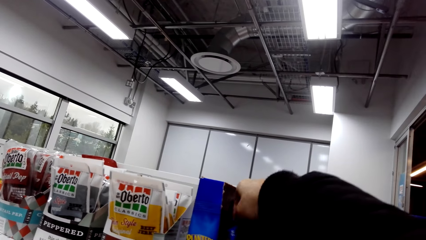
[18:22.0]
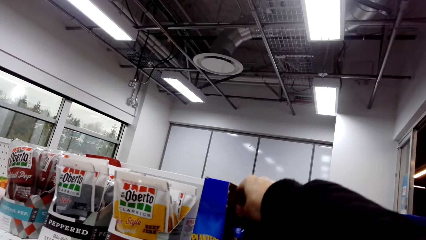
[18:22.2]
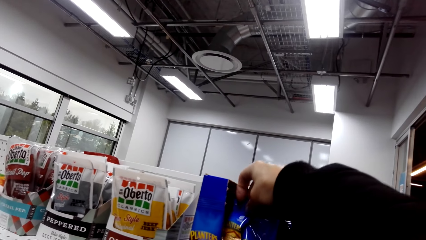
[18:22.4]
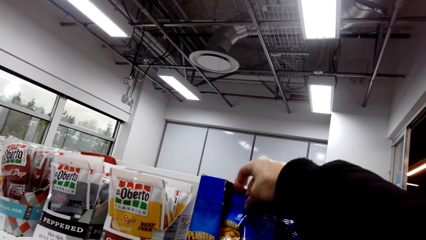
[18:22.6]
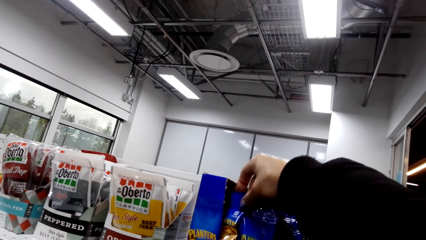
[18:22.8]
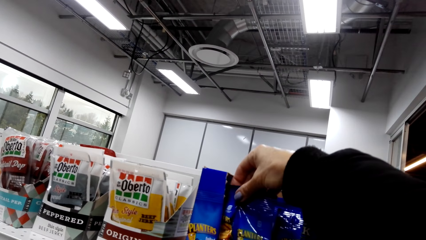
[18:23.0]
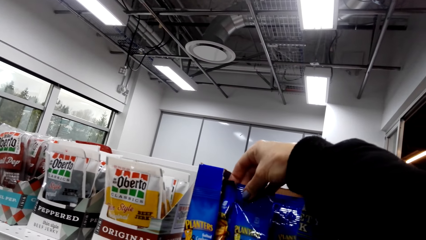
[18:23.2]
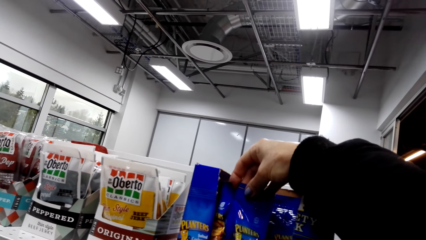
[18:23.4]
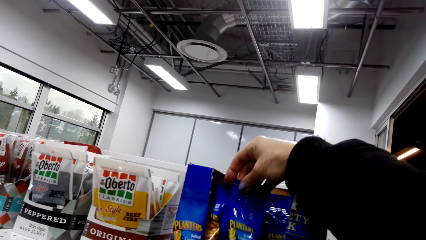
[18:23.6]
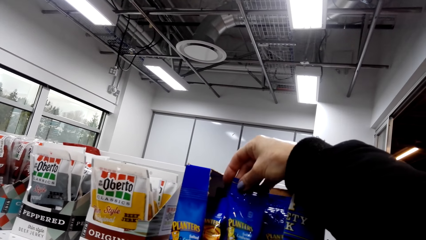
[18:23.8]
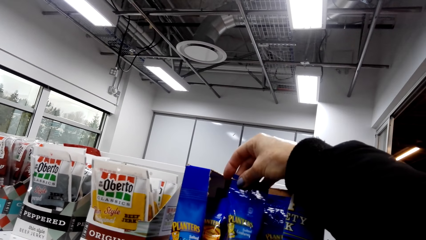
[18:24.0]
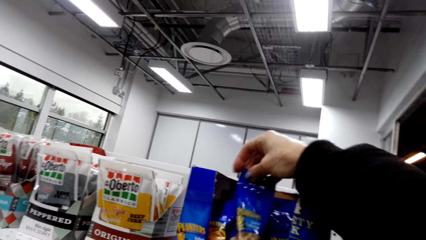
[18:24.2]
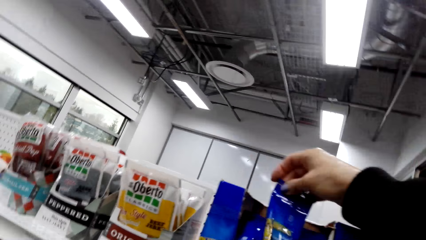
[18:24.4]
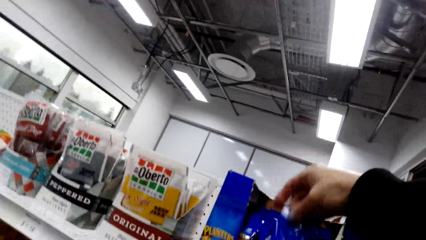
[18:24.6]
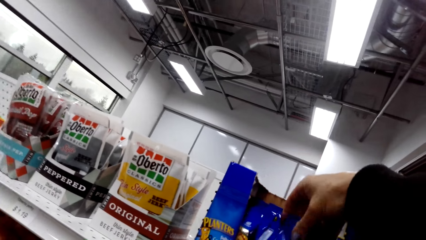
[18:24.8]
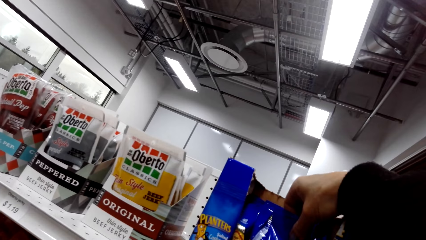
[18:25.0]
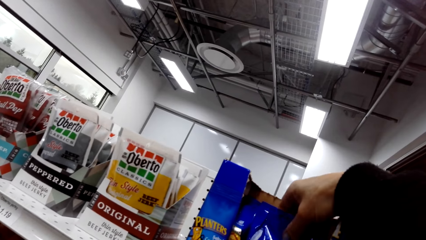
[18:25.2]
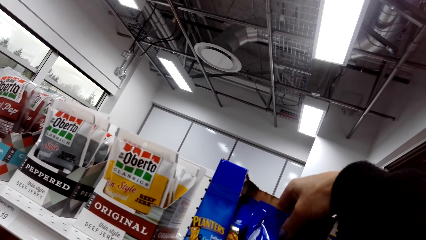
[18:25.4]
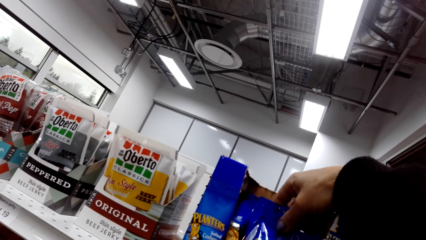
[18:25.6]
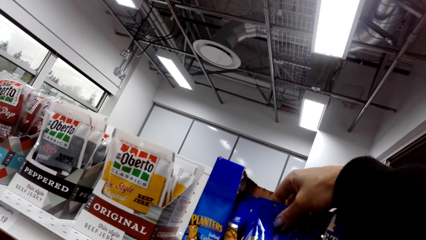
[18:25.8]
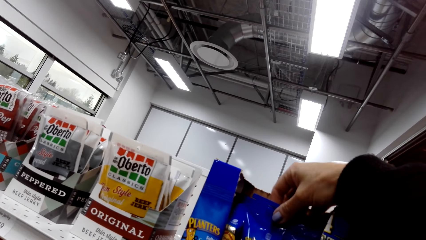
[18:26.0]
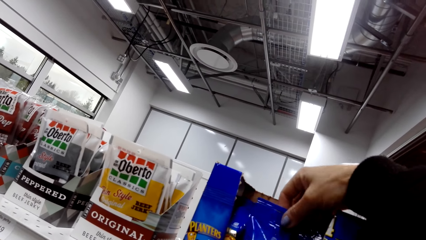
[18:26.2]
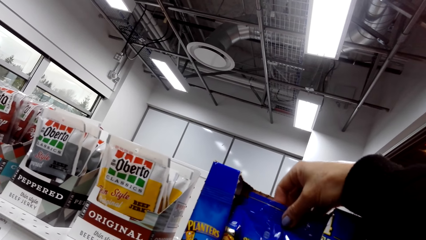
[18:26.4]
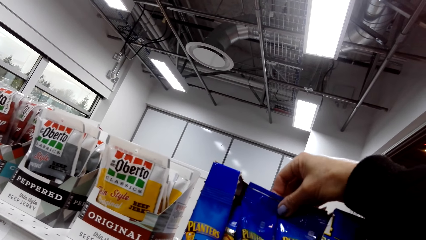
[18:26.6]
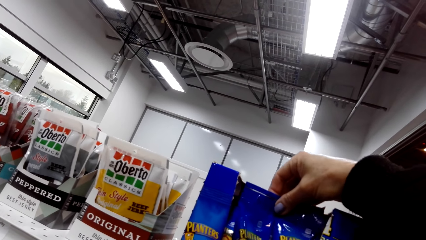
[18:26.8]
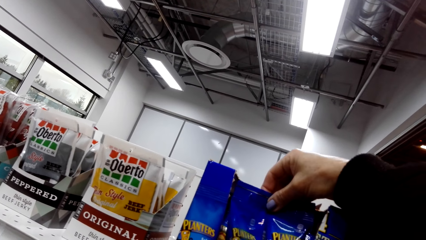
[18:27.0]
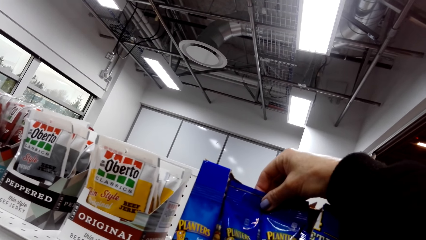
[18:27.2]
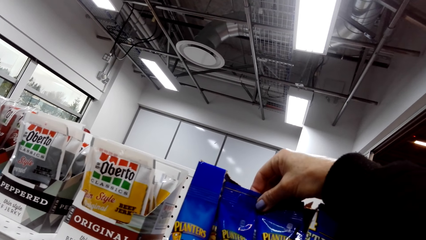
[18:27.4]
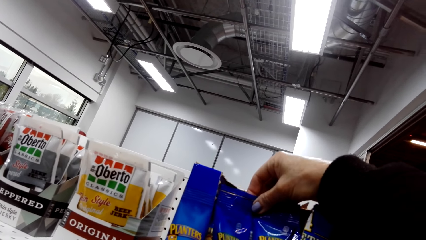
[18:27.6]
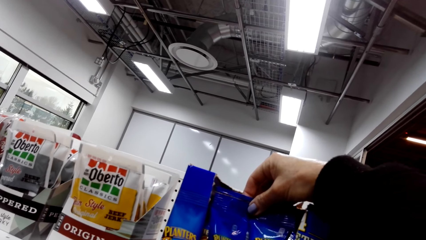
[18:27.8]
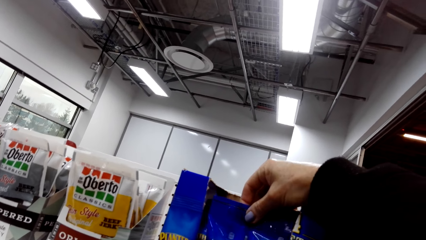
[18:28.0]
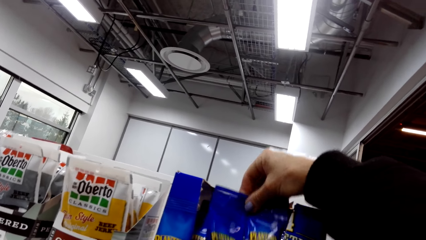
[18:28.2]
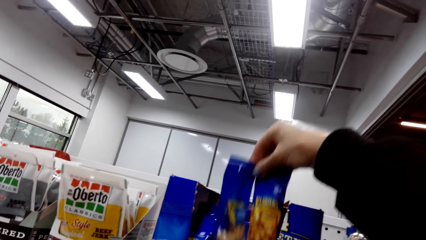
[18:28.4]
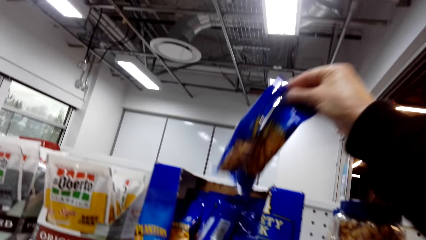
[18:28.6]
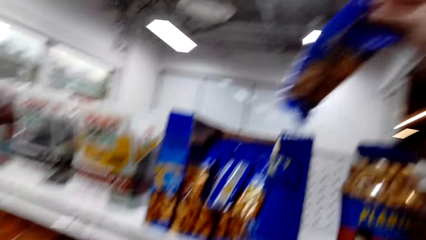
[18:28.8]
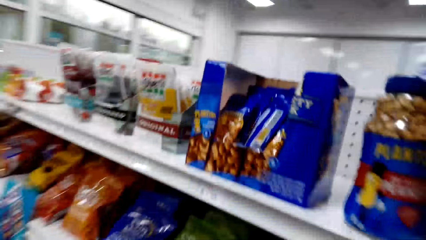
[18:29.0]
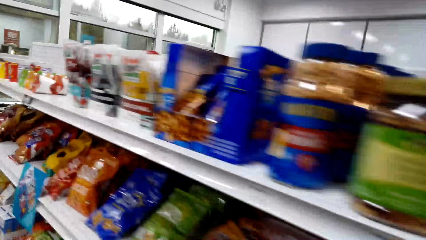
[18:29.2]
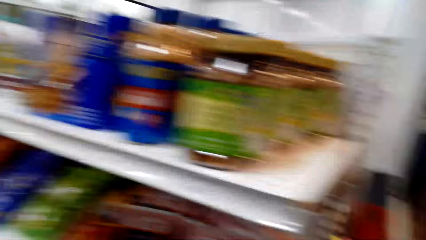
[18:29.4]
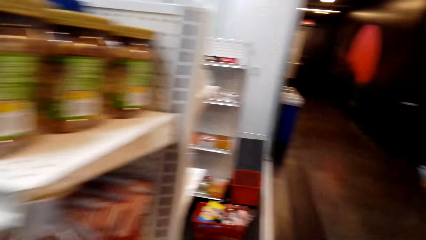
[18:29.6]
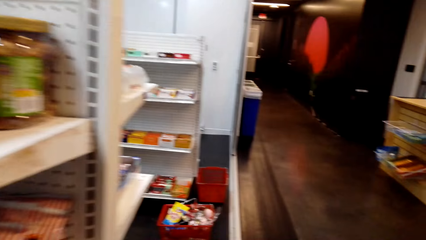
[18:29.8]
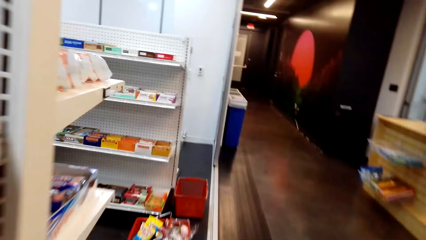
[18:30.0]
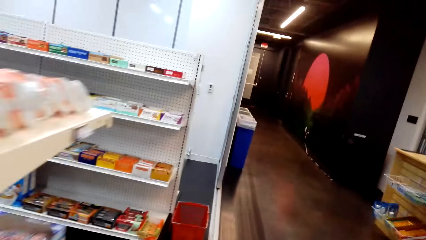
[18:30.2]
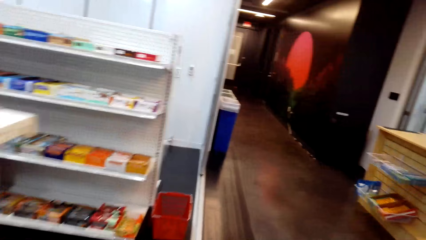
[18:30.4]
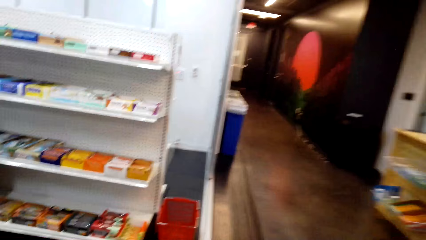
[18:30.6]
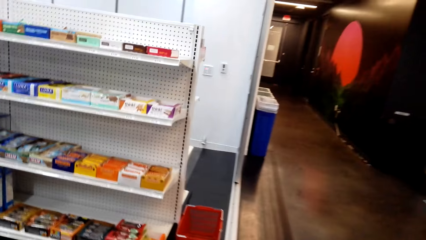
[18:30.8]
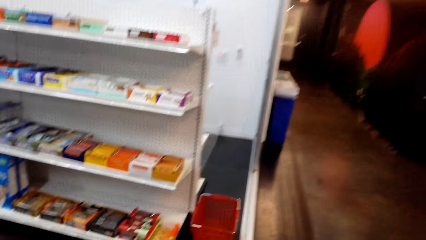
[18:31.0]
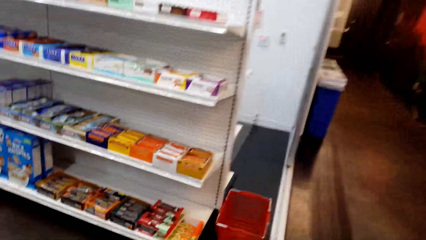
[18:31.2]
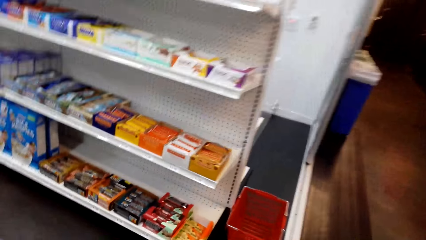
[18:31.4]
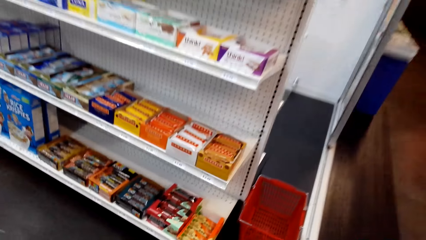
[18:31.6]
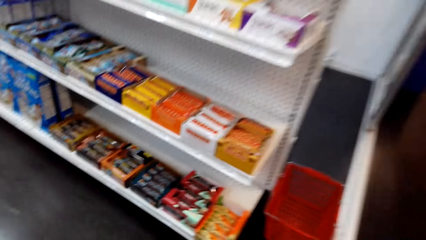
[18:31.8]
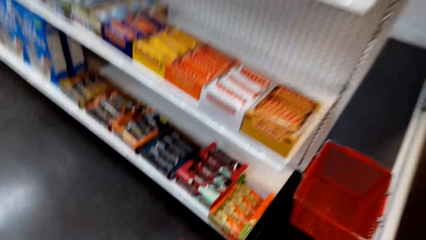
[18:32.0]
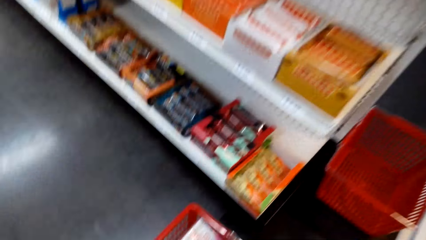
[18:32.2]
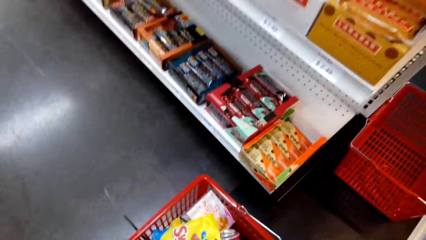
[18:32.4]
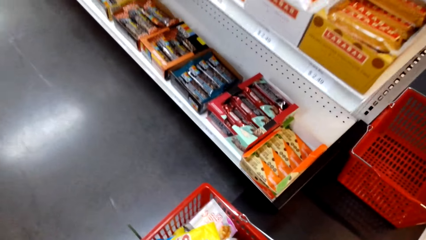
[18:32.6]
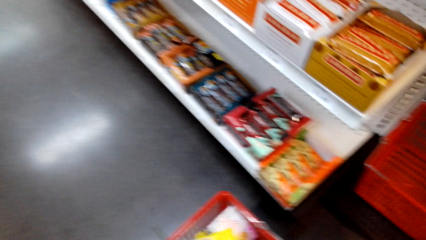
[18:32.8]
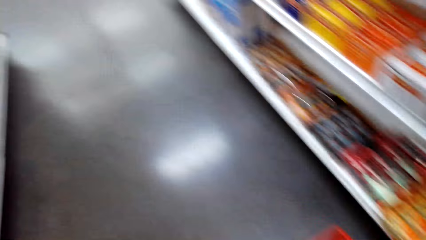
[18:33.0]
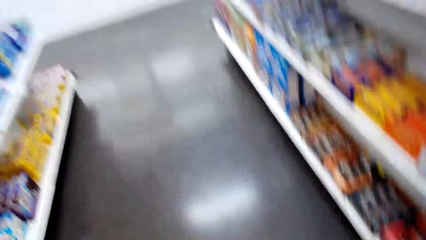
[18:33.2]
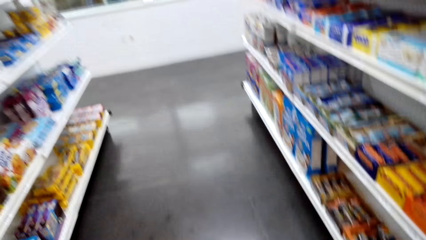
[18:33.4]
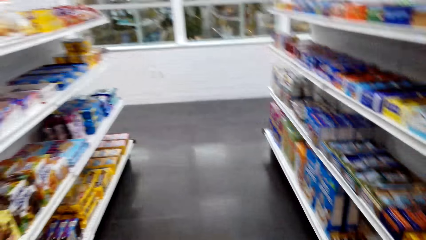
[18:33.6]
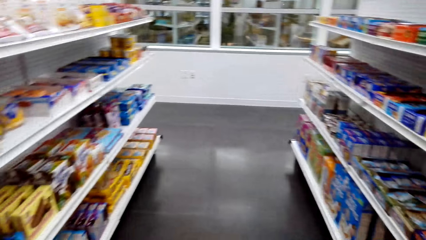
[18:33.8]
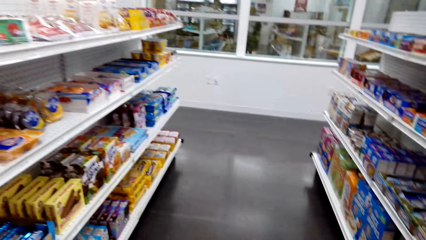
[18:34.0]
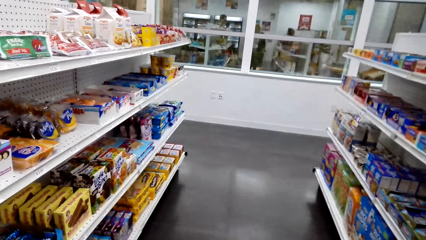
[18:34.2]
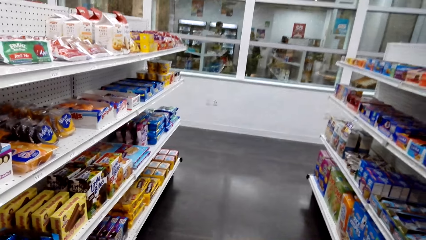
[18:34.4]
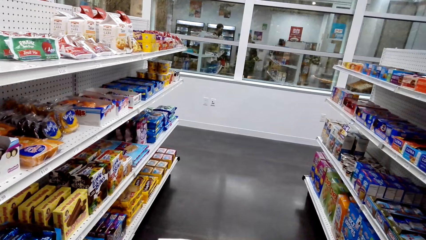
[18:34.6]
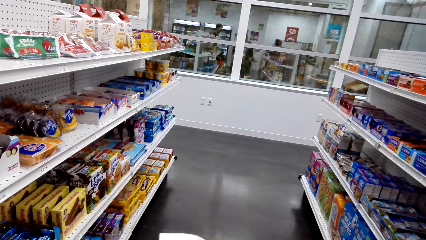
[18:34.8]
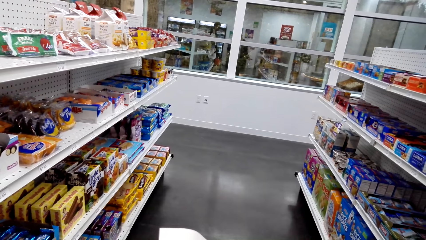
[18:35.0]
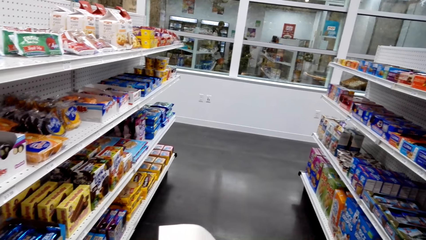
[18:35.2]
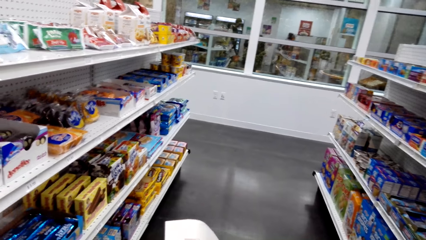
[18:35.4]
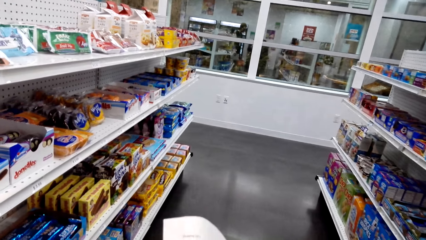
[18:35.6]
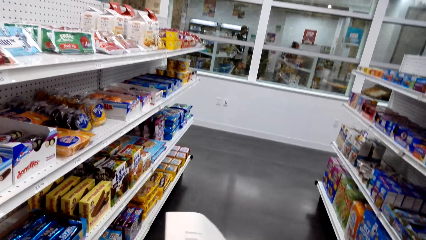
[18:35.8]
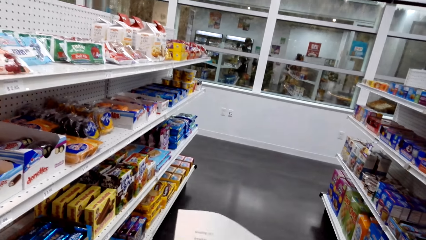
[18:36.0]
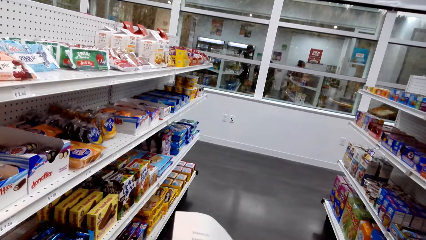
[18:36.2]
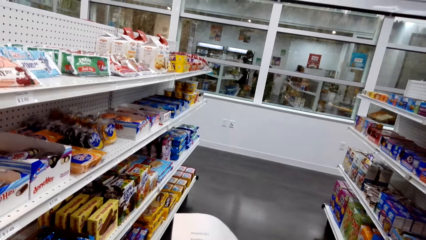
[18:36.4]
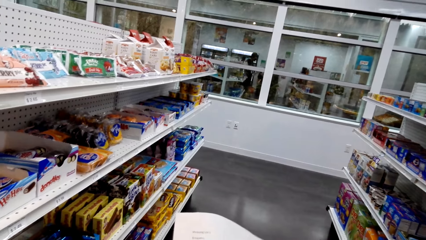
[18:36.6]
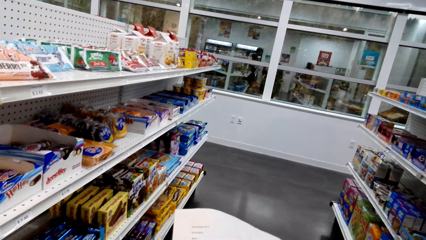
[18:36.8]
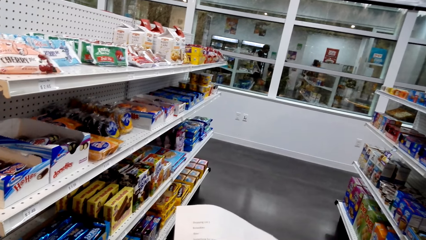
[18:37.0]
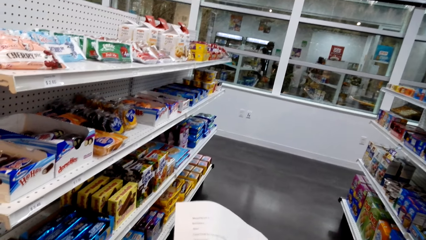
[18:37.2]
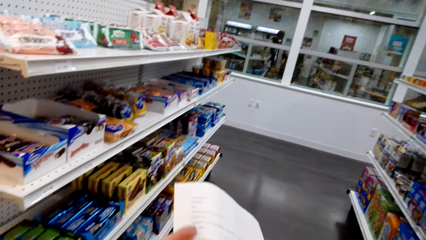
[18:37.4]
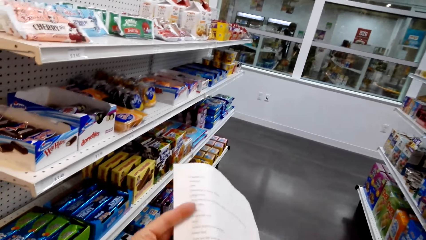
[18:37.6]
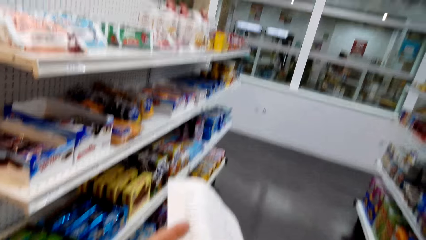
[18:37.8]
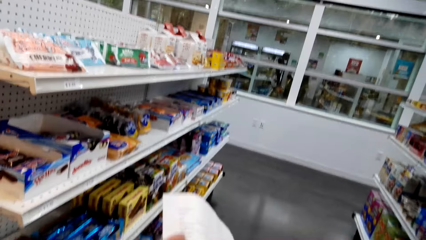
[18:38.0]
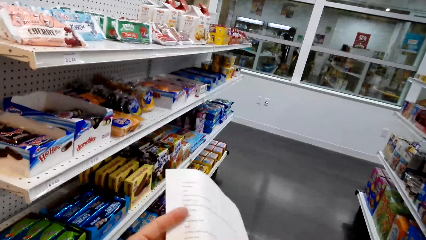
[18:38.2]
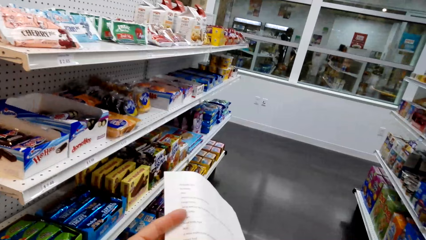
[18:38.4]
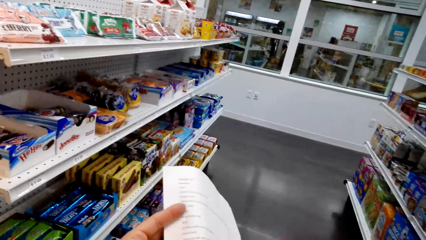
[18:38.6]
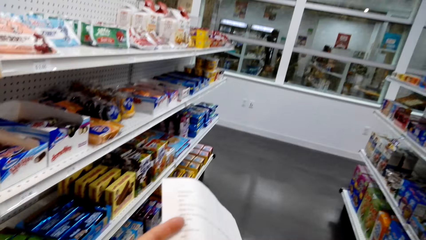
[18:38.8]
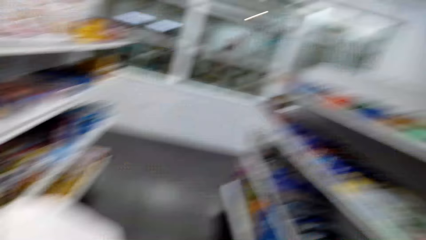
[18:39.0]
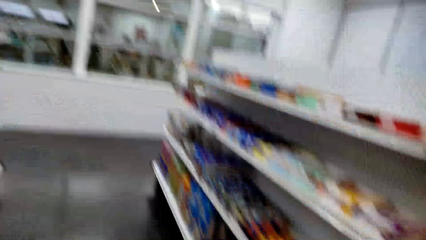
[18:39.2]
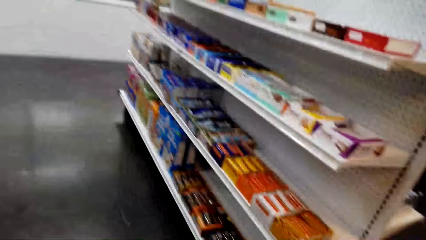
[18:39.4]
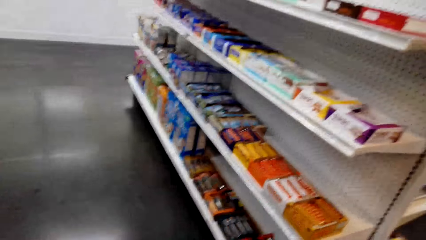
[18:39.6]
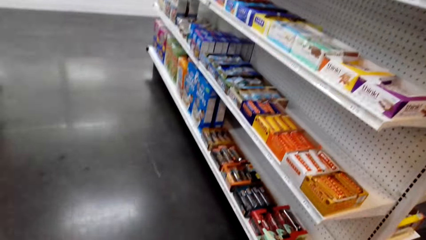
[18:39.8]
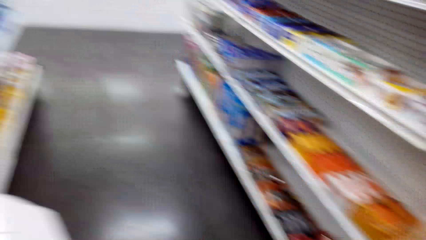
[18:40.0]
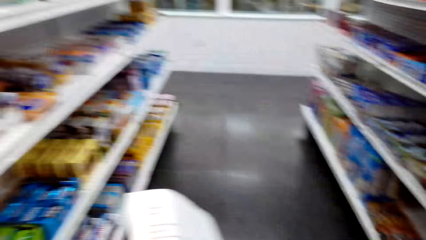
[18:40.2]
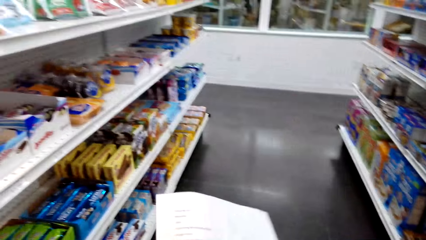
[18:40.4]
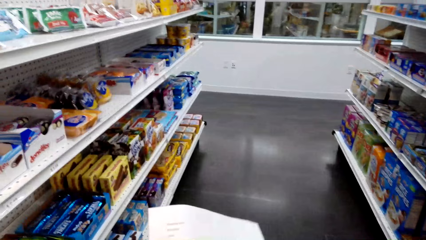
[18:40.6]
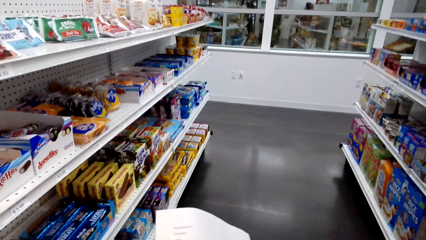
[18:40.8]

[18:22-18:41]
The camera wearer touches a box. They lift a packet from the box. They pick up something. They walk in the supermarket. They put the sachet in a basket. They stand in the supermarket. They hold a paper.
